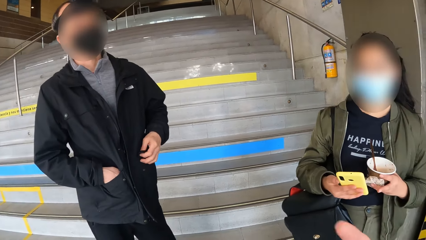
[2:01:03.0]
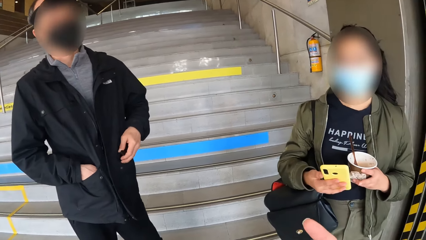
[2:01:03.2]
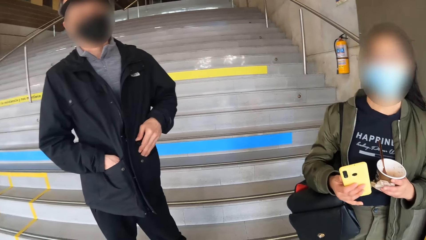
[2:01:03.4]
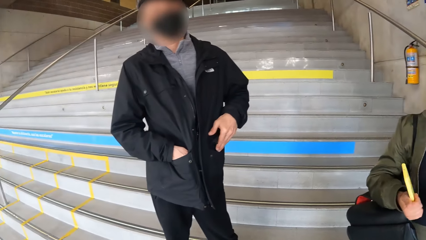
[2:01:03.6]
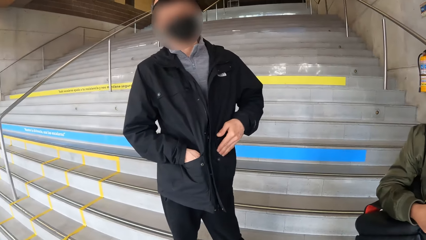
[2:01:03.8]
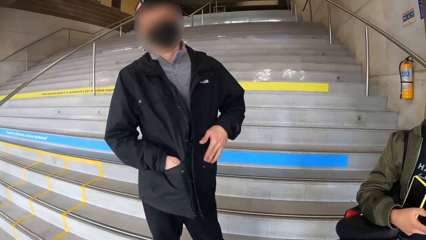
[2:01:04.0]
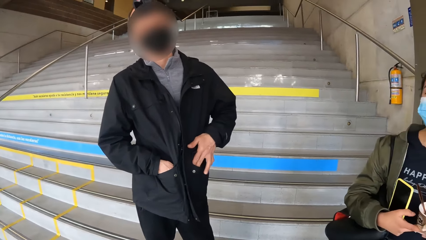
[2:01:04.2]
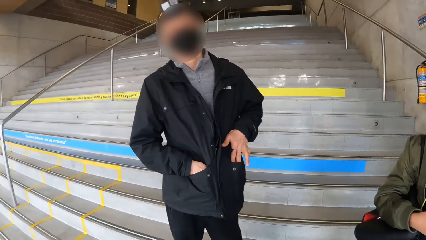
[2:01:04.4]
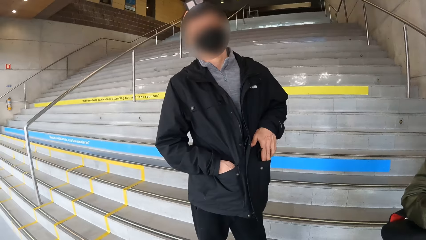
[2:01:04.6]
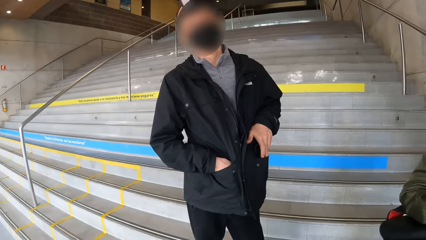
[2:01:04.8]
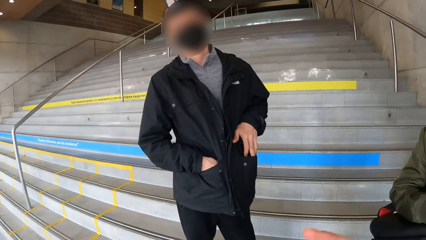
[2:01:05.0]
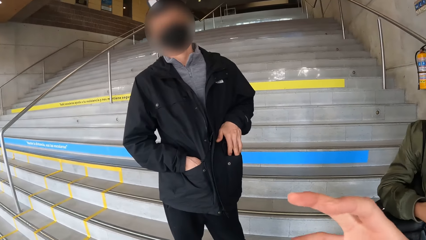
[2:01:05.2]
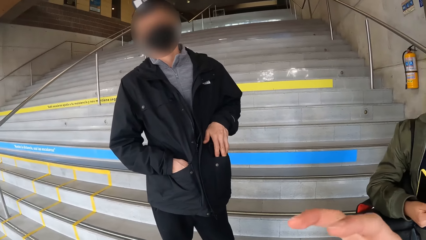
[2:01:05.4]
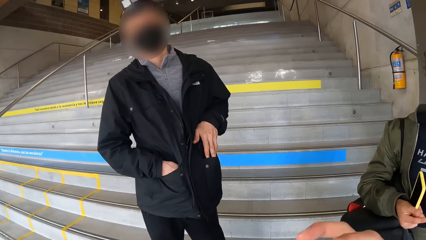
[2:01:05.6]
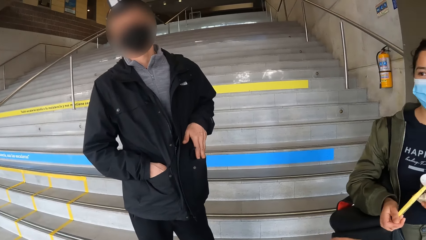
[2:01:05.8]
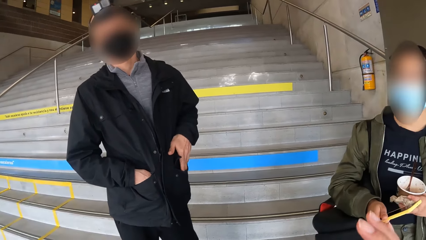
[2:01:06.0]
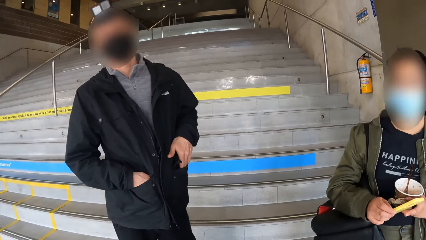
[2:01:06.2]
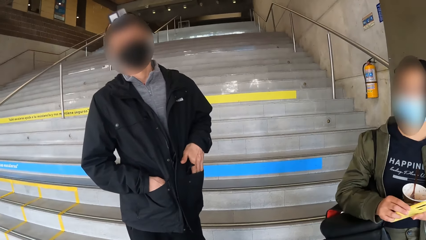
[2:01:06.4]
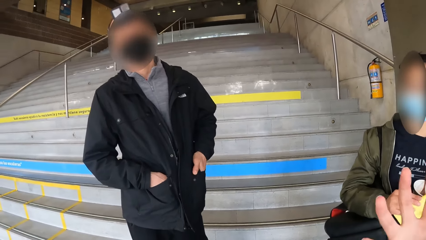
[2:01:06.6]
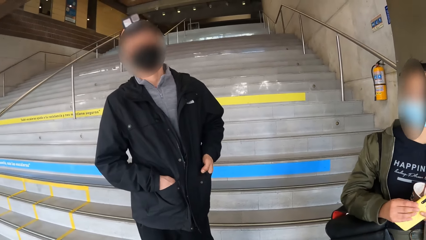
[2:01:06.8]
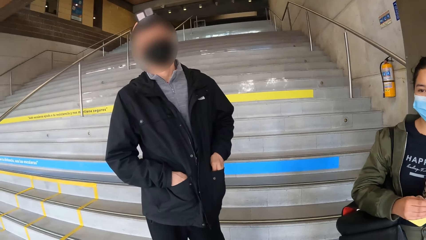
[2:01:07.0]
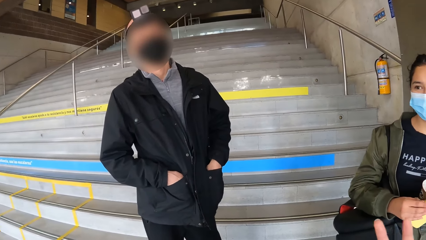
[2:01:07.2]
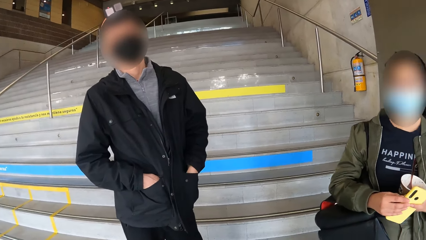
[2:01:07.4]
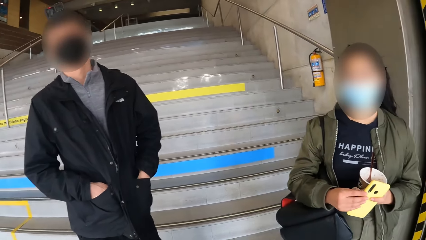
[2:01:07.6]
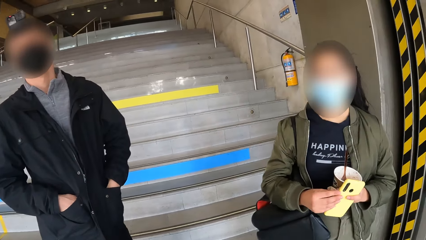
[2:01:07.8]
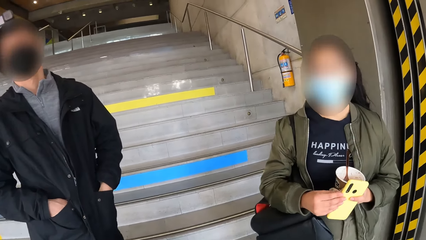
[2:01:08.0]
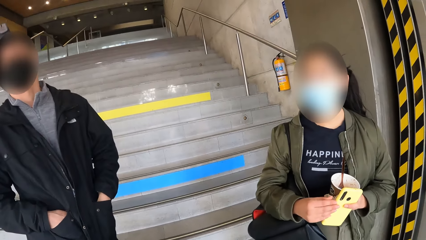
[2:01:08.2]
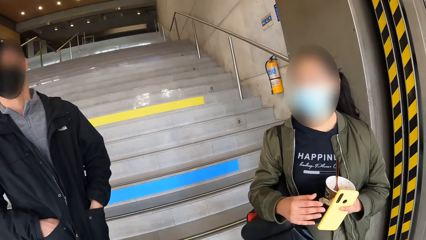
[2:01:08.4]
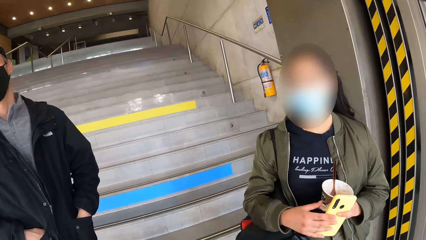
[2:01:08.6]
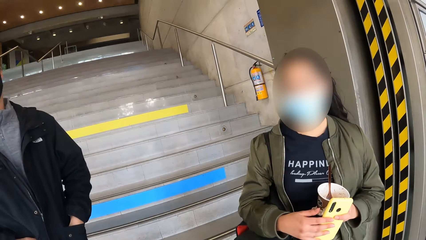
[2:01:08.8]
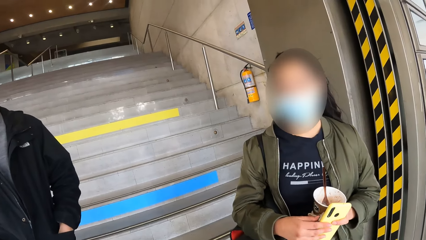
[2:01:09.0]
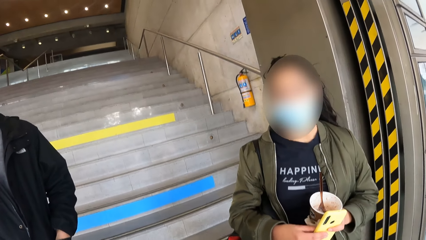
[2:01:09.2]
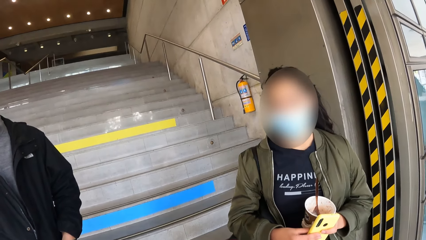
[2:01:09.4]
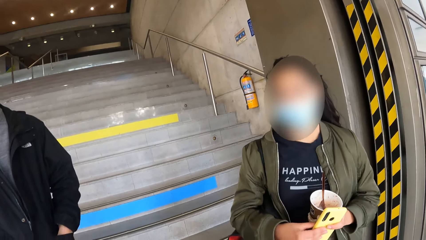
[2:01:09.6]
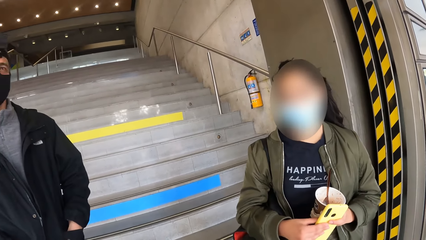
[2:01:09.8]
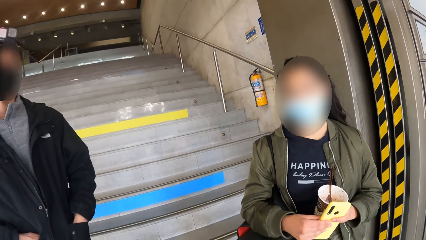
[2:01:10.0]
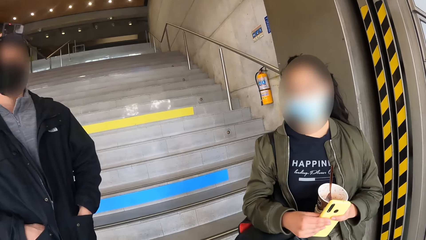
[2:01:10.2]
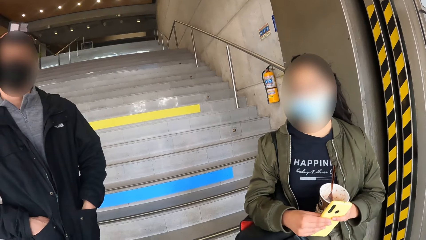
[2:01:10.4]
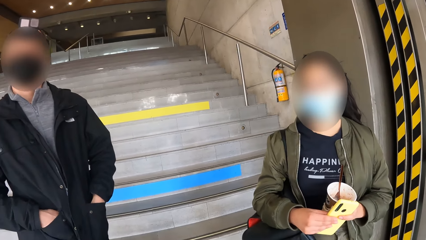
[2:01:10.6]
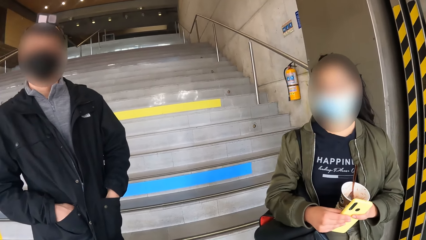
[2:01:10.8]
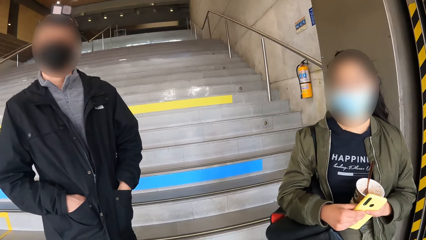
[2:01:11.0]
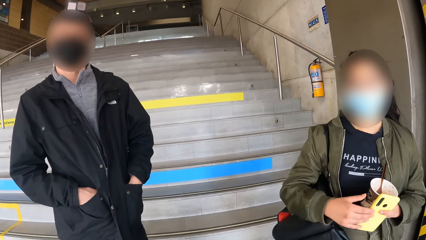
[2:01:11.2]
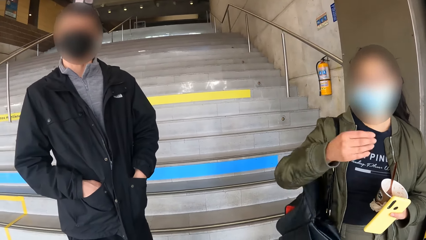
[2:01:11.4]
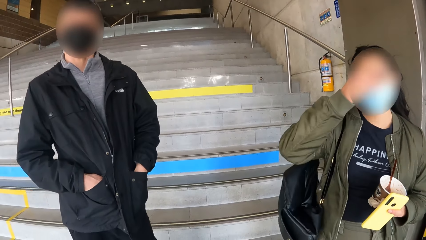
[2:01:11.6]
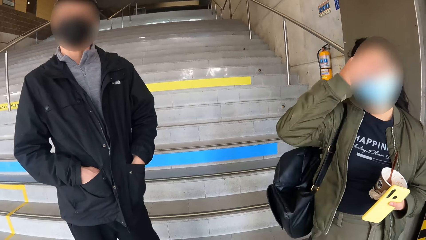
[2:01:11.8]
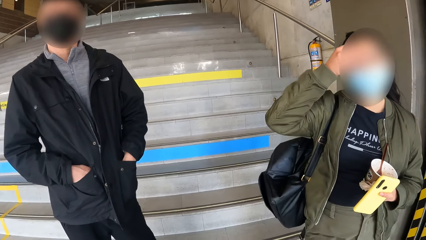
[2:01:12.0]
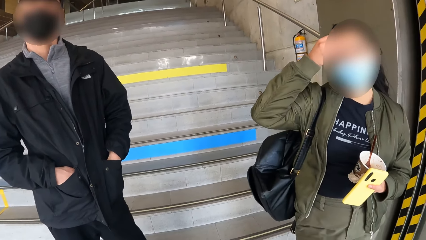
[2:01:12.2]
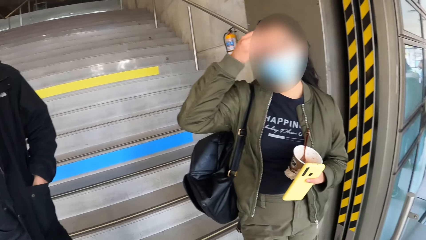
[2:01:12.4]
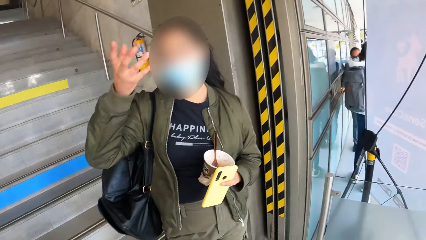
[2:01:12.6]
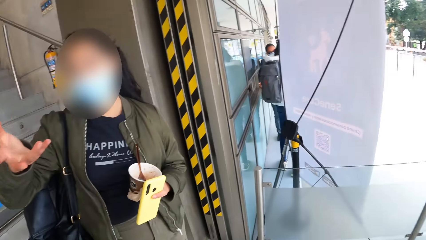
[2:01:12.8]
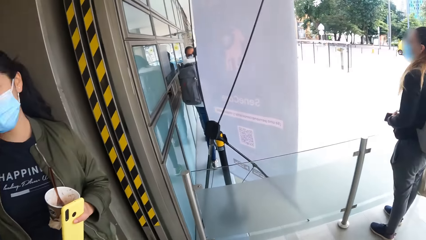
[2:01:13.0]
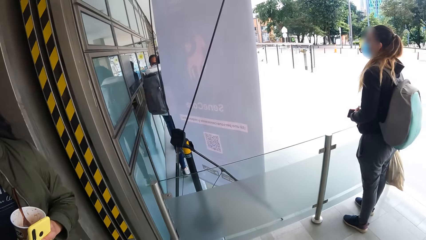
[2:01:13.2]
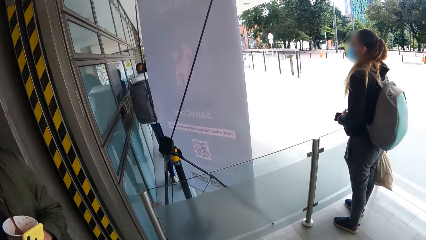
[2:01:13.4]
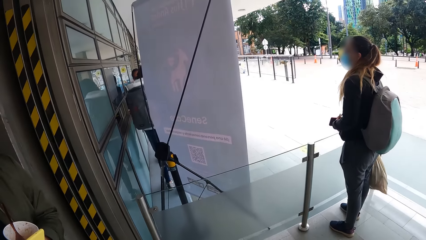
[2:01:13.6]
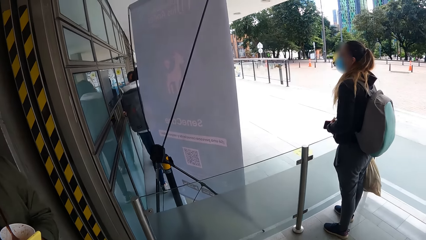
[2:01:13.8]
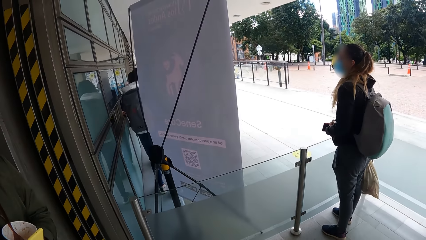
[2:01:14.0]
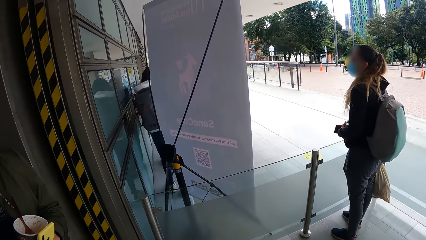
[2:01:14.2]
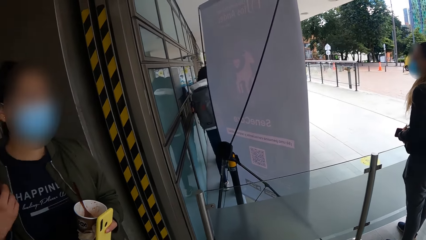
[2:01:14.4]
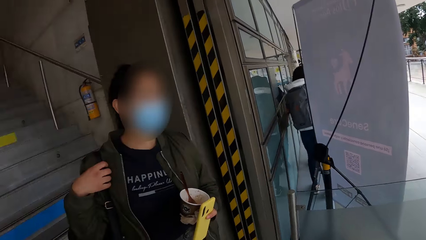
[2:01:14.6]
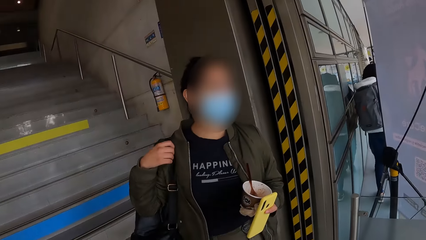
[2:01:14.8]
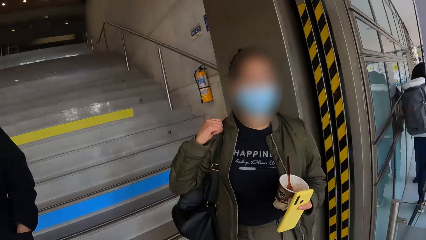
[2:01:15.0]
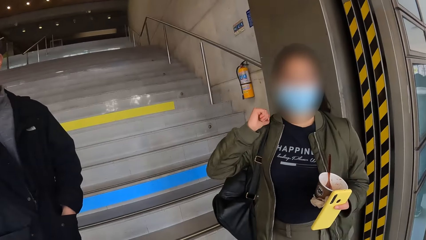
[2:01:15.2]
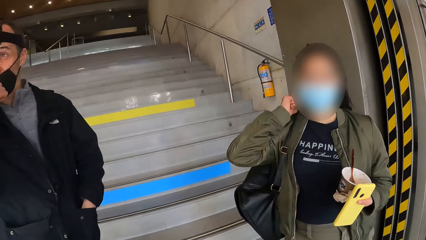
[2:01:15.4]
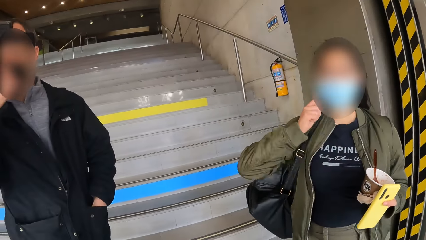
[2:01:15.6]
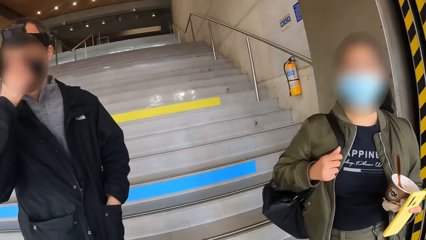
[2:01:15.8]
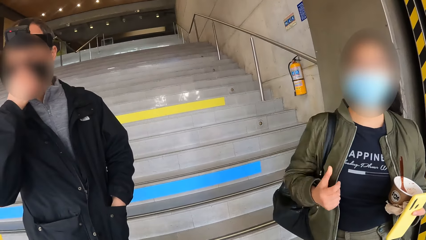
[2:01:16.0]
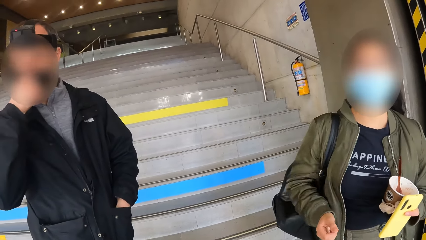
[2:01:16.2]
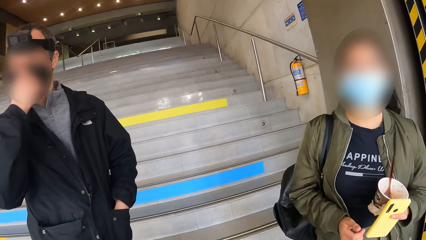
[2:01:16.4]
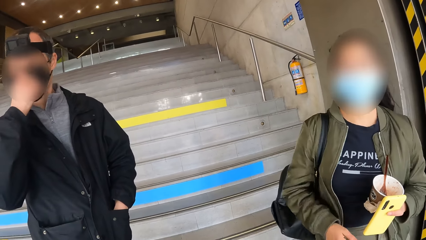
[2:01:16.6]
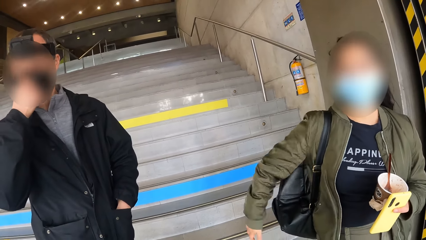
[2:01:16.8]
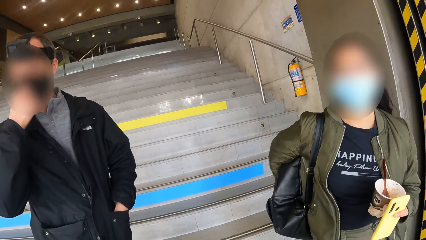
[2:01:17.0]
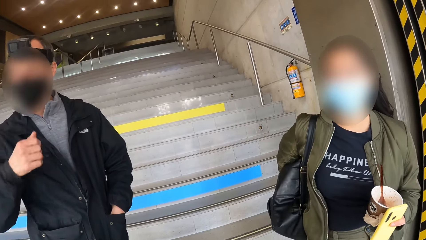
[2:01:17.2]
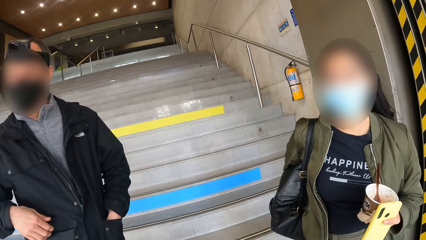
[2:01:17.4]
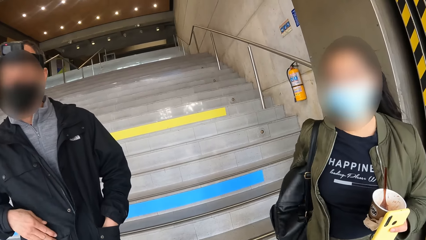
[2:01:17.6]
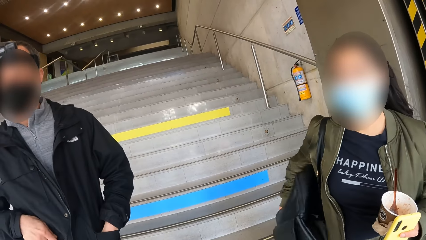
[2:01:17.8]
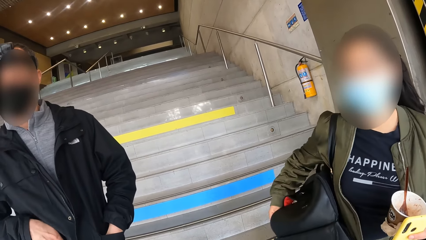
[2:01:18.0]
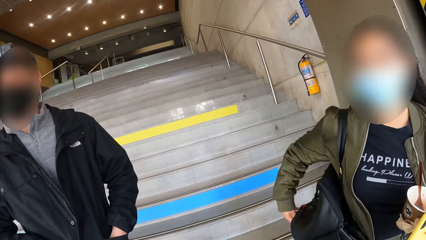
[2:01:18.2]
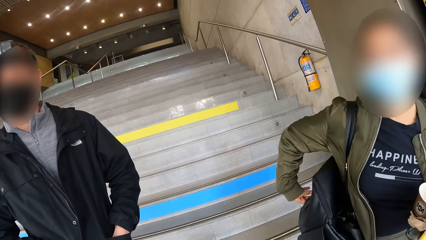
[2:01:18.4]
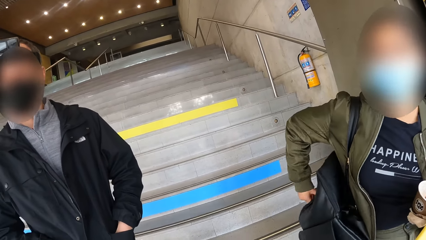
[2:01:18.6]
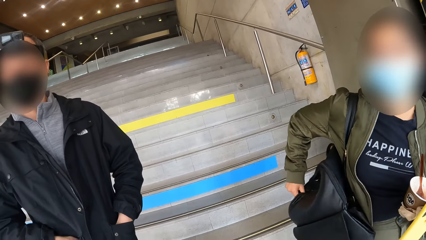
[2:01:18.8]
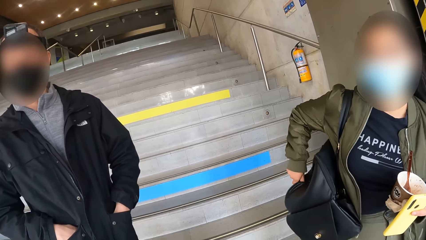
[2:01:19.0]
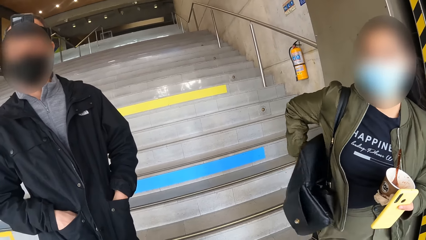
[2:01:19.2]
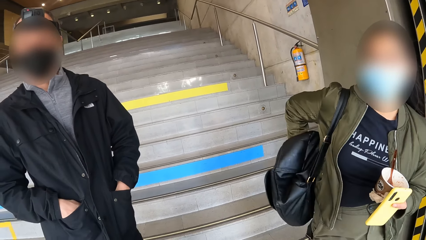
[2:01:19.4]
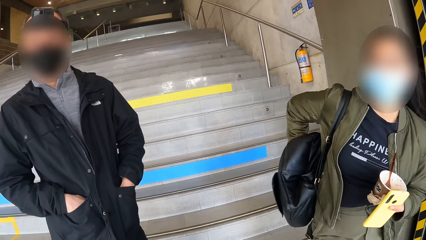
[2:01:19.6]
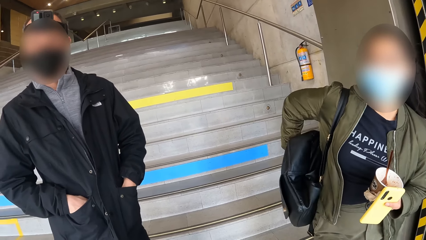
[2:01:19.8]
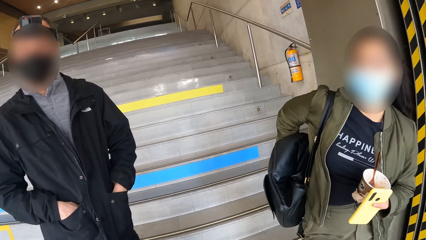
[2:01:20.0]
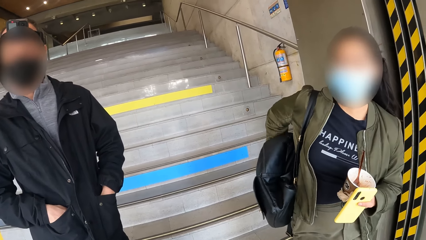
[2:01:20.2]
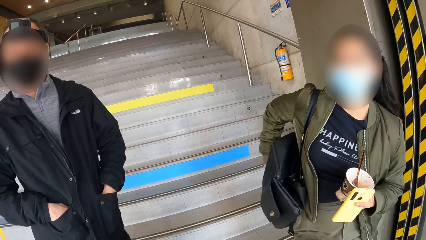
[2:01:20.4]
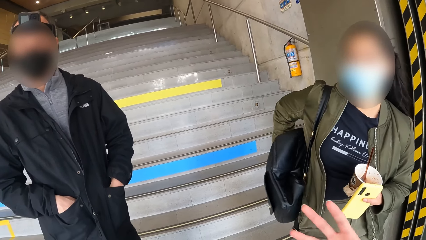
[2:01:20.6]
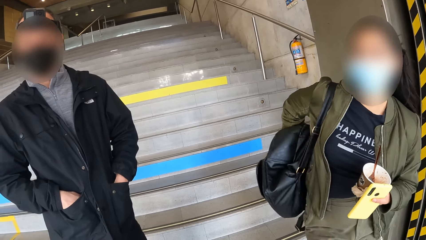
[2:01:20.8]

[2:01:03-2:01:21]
The man partially puts his left hand into the left pocket of his jacket. The camera wearer gestures with his right hand. The girl holds the phone with both hands. The camera wearer interacts with a woman. The girl holds the phone with her left hand. She holds the phone with both hands. She holds the phone with her left hand. The camera wearer looks around. The girl adjusts her backpack with her right hand. The man adjusts his nose mask with his right hand. The camera wearer interacts with the woman. The girl pushes the backpack forward with her right hand.
